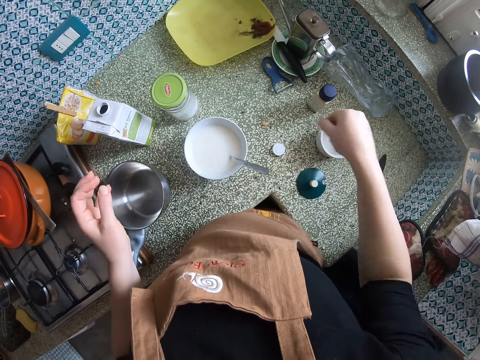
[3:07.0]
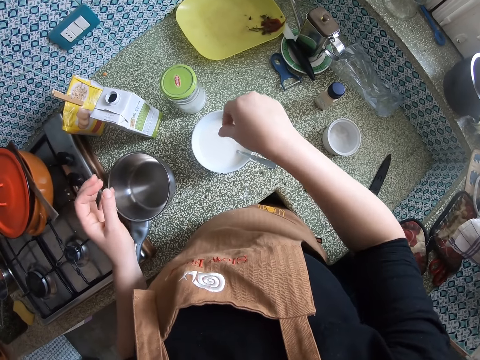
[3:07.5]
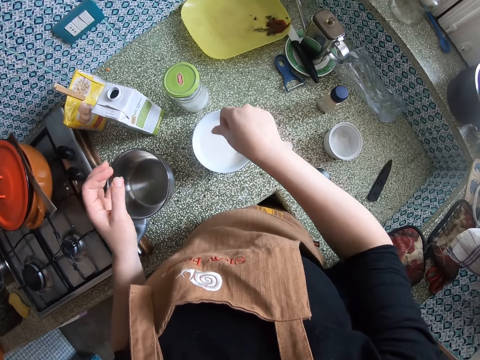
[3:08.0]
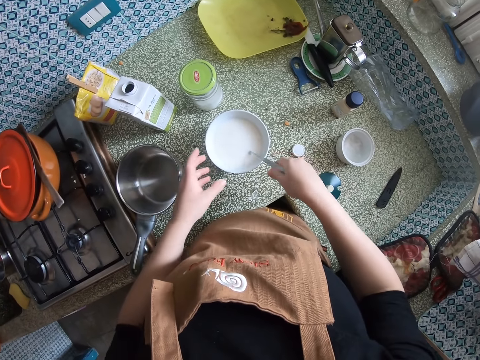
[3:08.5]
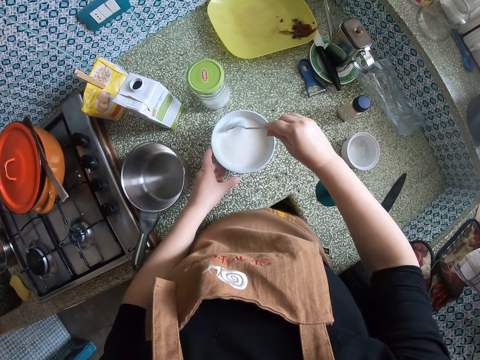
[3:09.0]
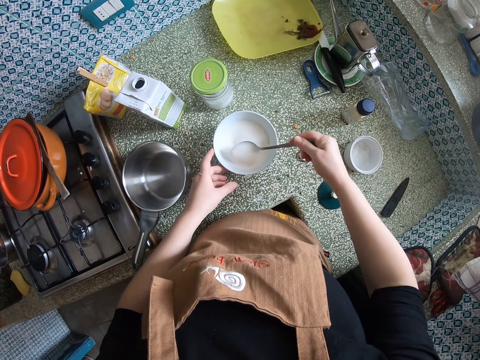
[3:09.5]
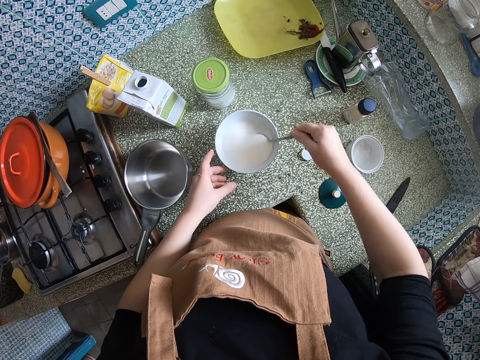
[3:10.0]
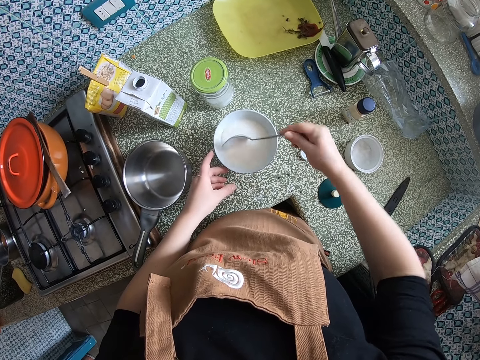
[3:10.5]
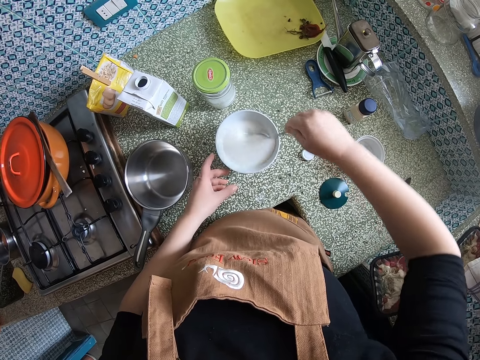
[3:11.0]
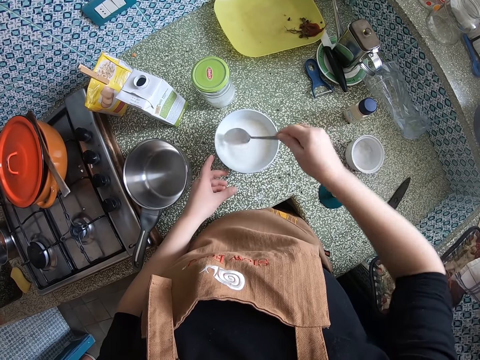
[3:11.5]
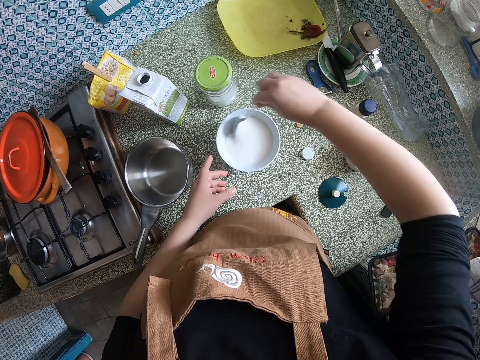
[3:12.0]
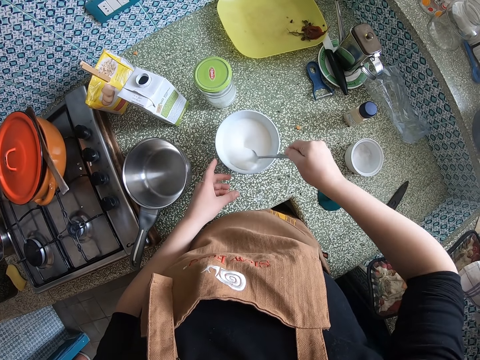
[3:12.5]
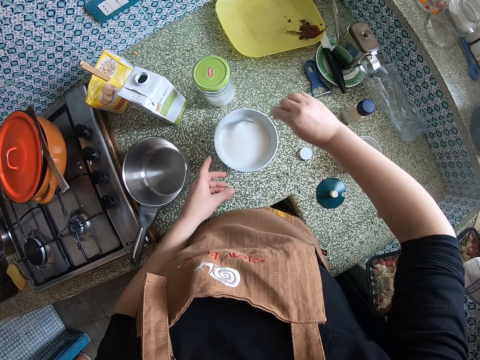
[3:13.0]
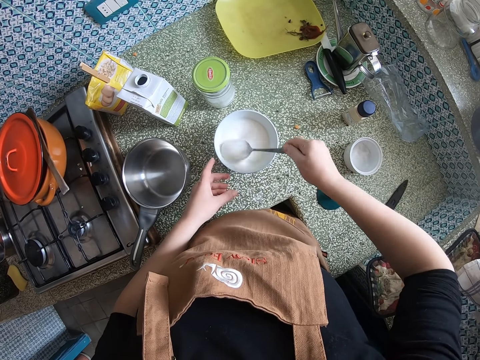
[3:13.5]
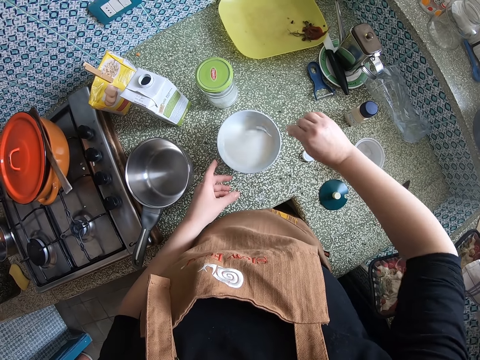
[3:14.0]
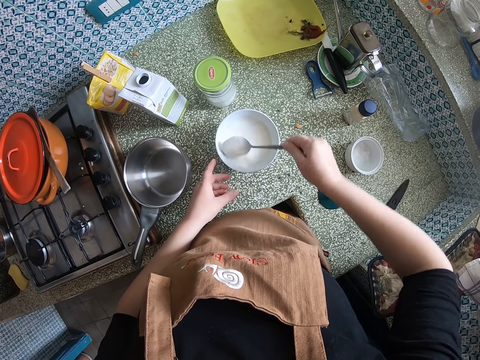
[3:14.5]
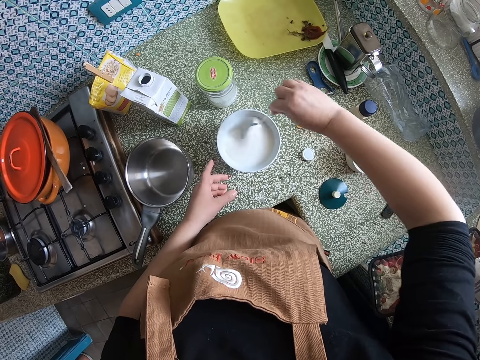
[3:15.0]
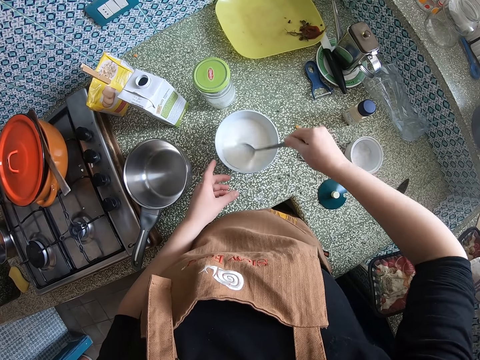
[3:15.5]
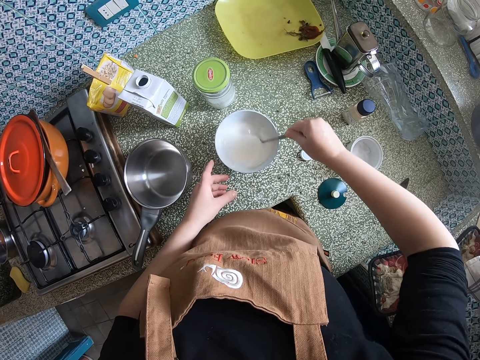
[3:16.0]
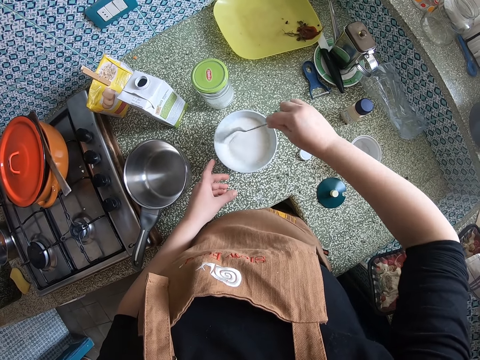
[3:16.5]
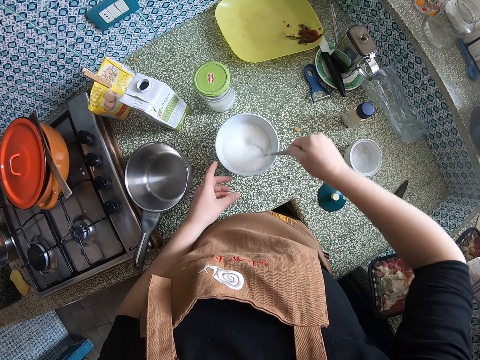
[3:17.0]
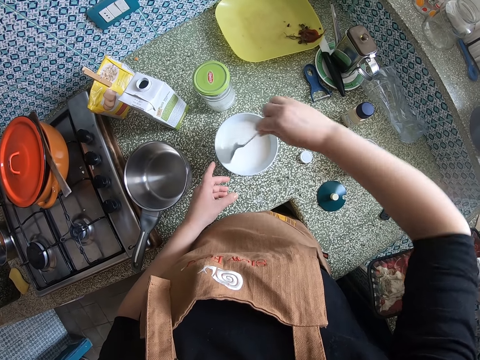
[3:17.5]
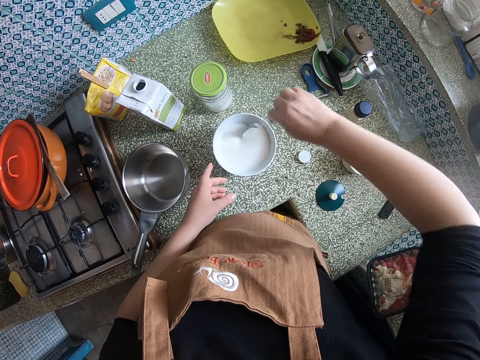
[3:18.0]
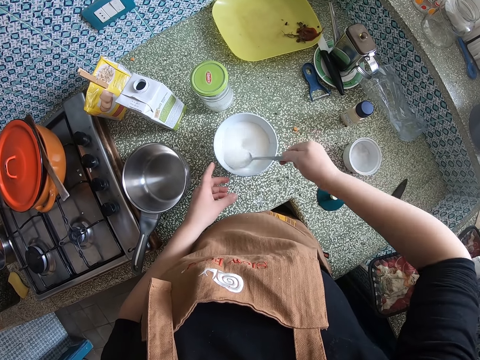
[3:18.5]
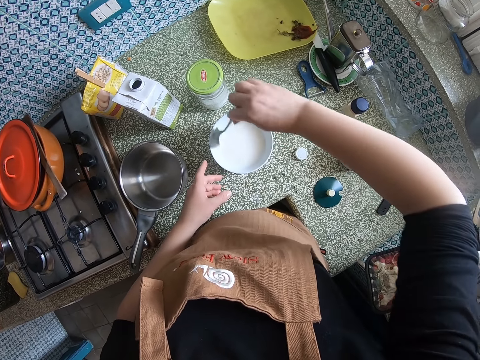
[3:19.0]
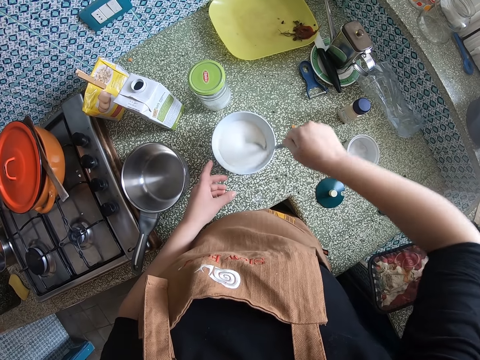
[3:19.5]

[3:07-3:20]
The camera wearer adds the salt into the mixture. She stirs the milk and the flour in the bowl. She holds the bowl. She lifts her hand from the bowl. She stirs the mixture.

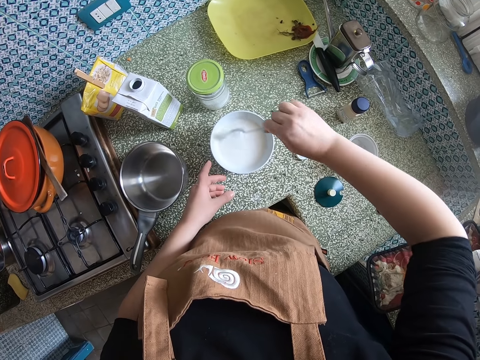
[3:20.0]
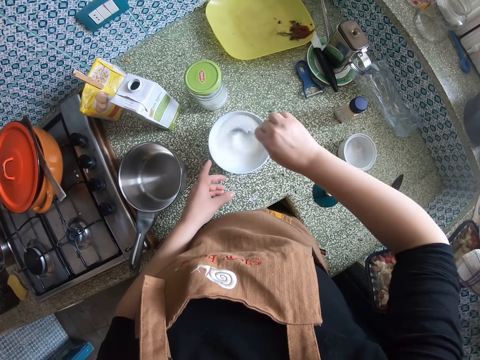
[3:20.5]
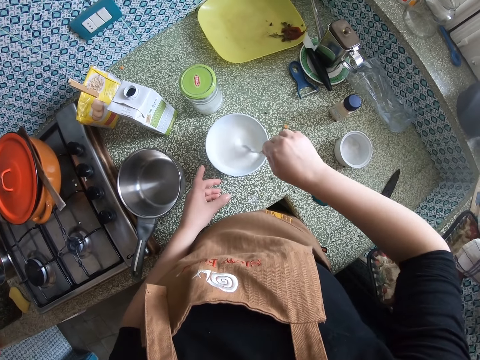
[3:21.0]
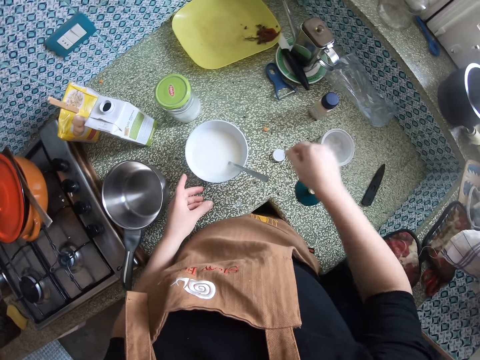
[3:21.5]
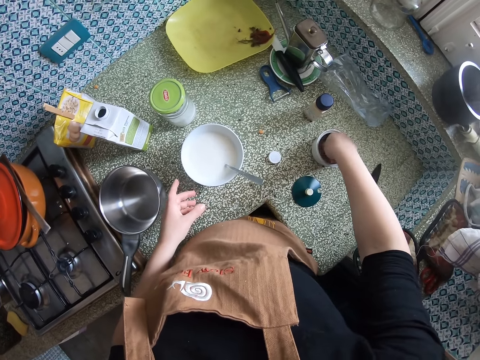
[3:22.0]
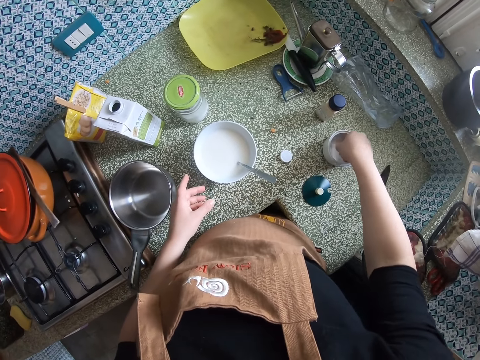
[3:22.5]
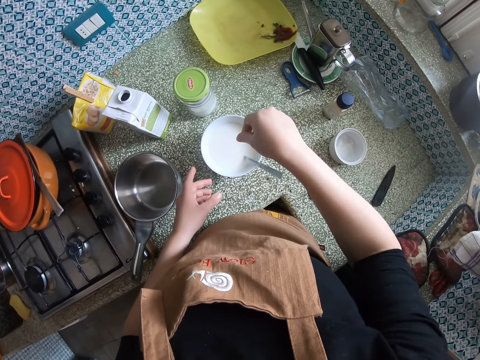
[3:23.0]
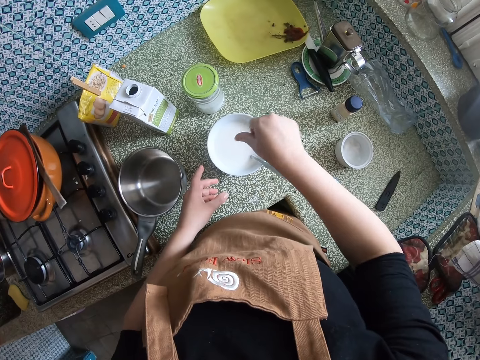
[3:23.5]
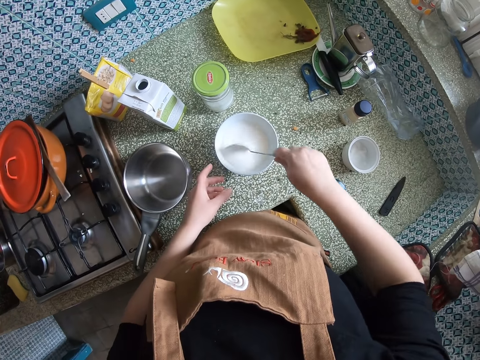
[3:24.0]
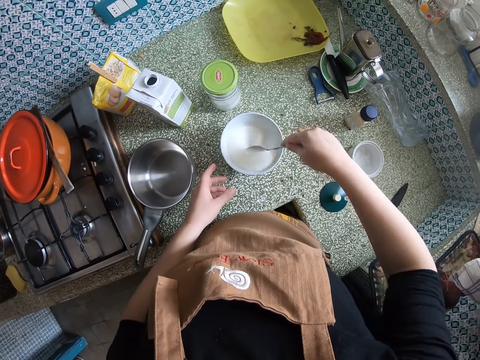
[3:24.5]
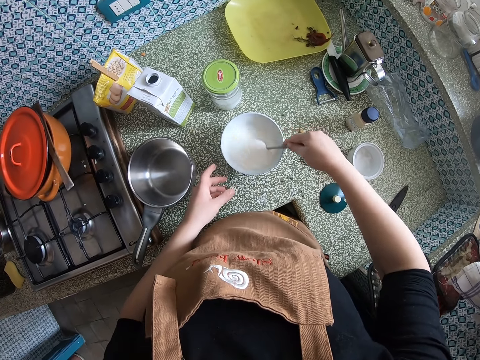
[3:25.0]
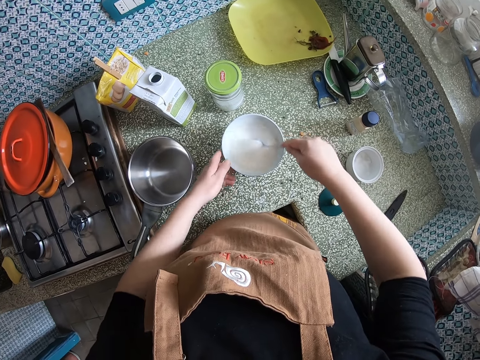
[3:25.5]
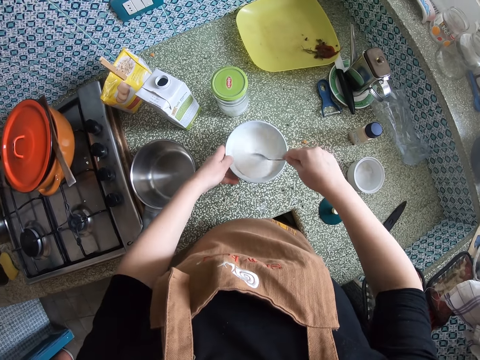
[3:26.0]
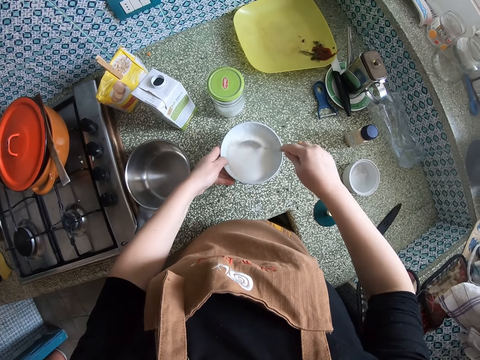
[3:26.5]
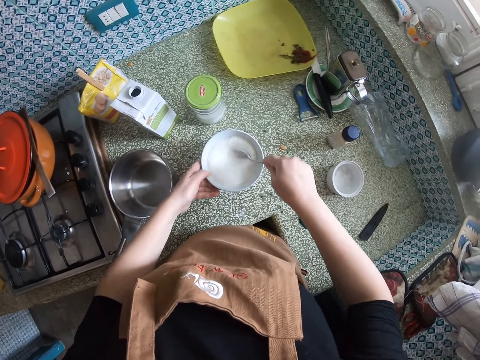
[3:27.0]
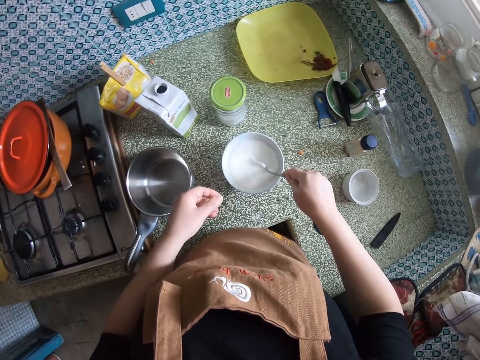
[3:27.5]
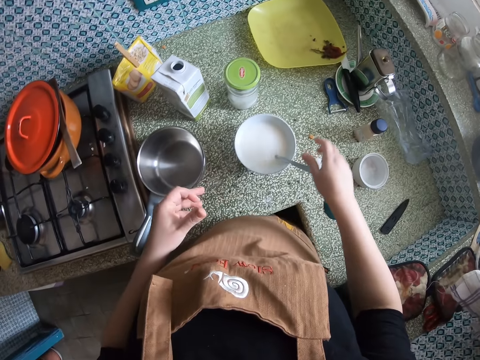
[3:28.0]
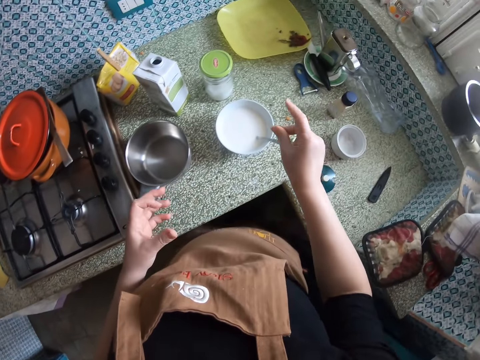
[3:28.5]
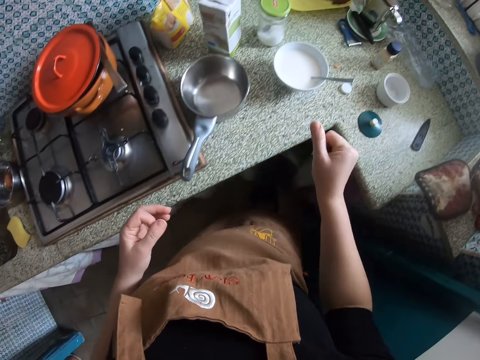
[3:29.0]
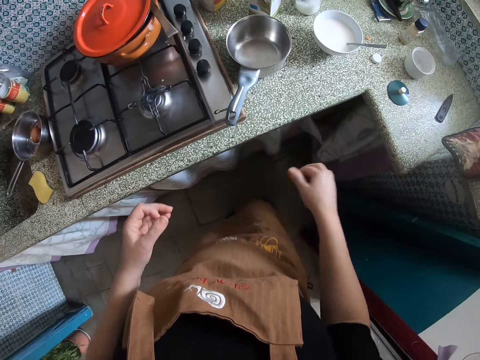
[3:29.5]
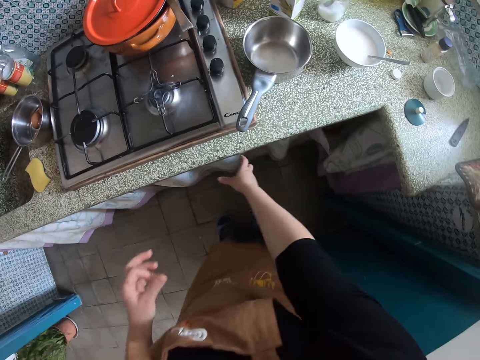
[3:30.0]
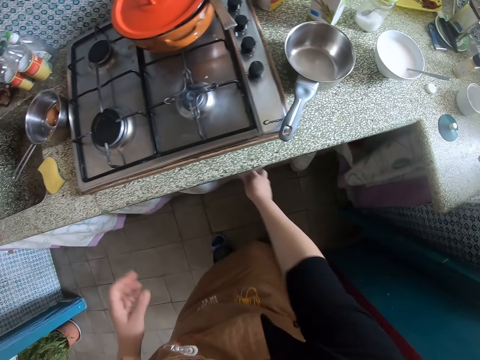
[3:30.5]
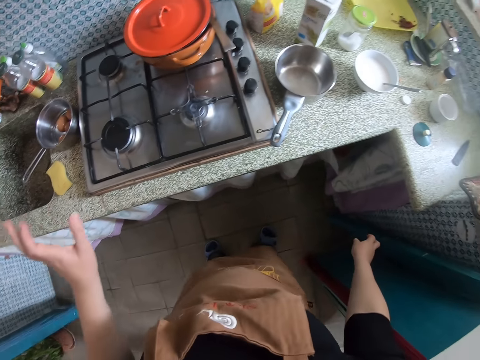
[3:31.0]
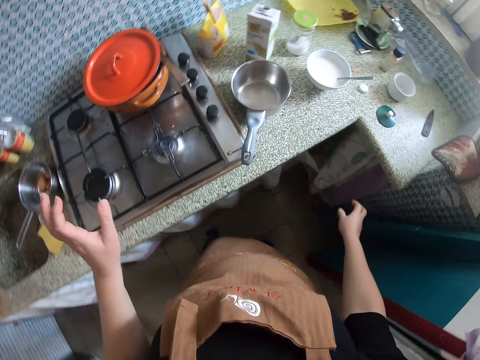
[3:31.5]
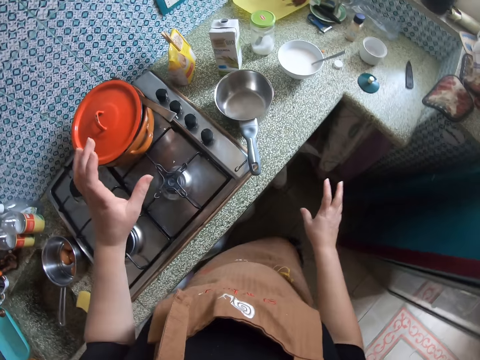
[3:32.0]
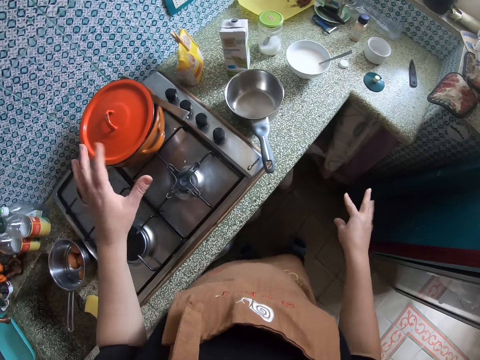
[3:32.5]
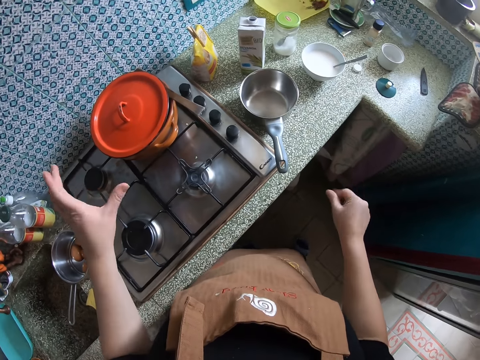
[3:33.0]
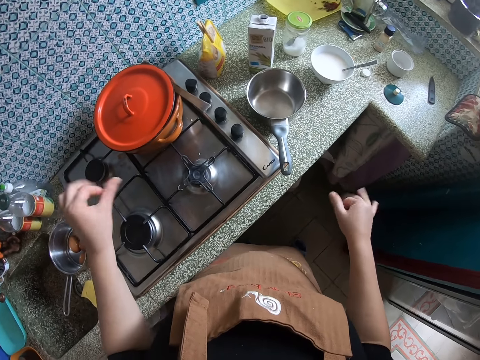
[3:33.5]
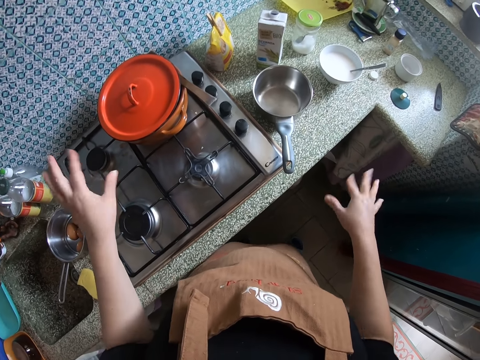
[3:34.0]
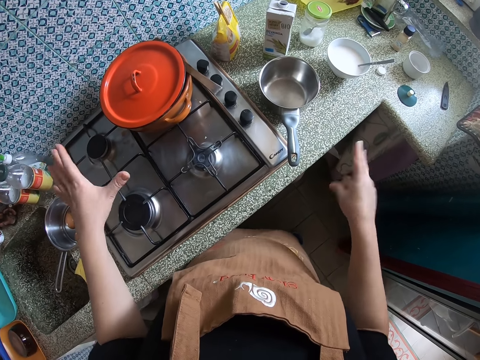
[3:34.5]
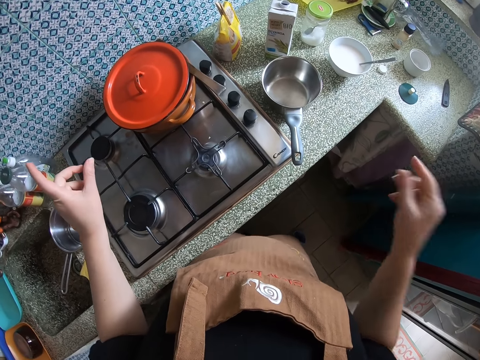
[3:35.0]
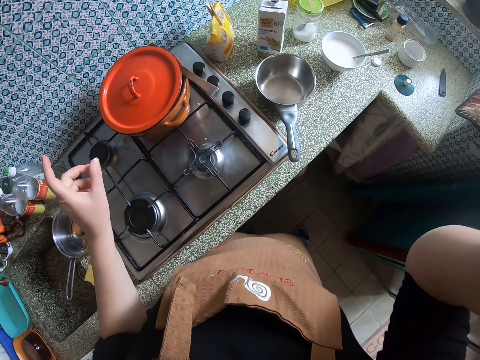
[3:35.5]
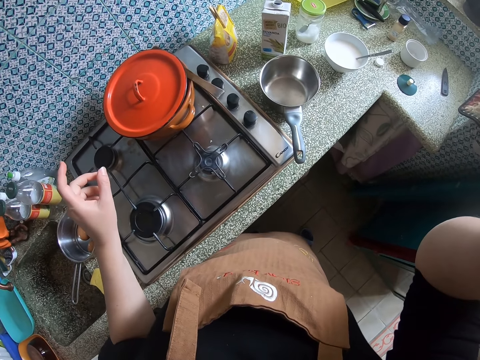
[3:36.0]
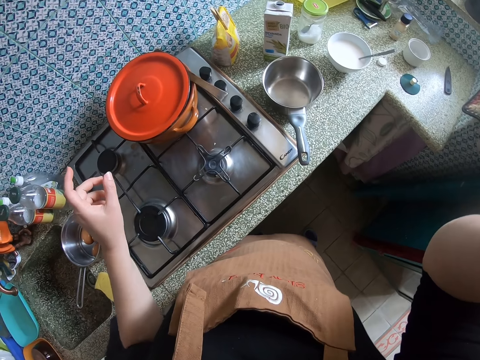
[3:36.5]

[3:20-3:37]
The camera wearer takes a pinch of salt from the plastic. She adds the salt into the mixture. She stirs the milk and the flour in the bowl. She holds the bowl. She stirs the mixture. She removes her hands from the bowl. She lifts her hand from the spoon. She shakes her fingers. She rubs her hands. She puts her right hand beneath the kitchen worktop. She bends. She moves in the kitchen. She shakes her fingers. She rubs her hands. She lifts her right hand.
